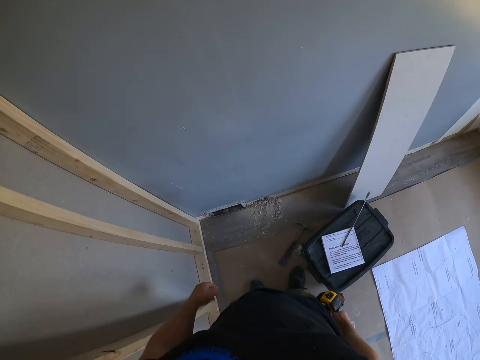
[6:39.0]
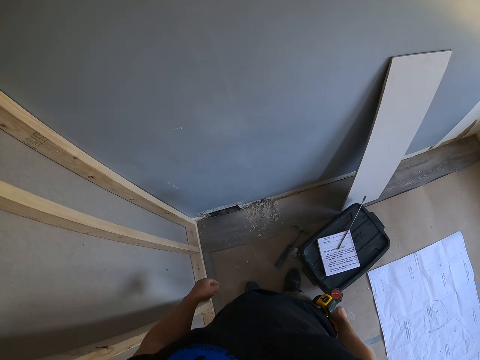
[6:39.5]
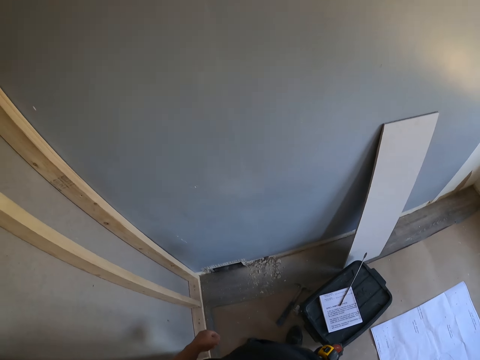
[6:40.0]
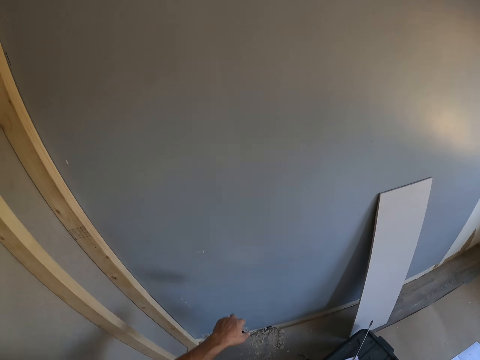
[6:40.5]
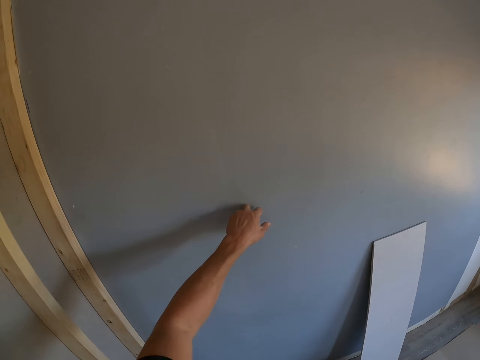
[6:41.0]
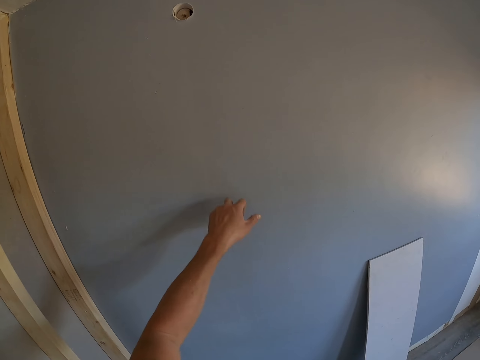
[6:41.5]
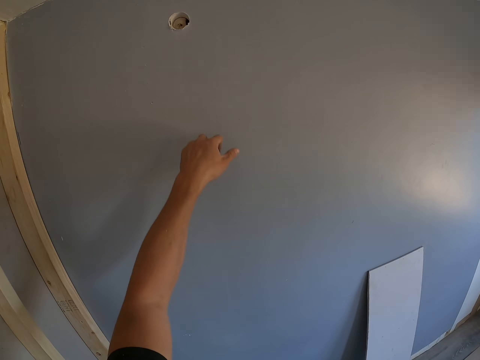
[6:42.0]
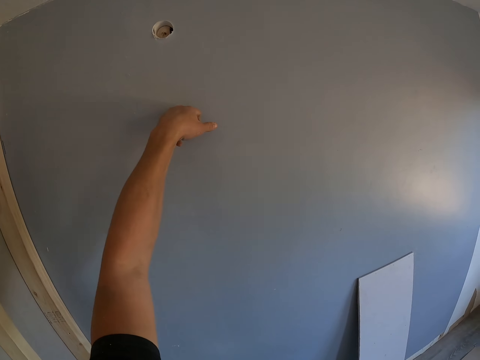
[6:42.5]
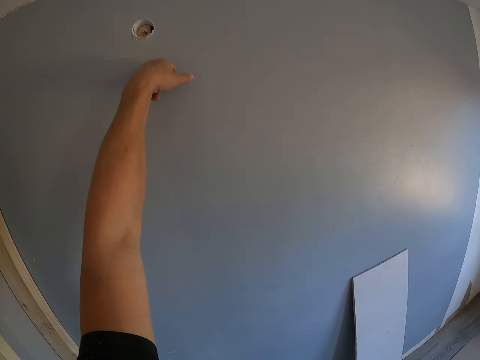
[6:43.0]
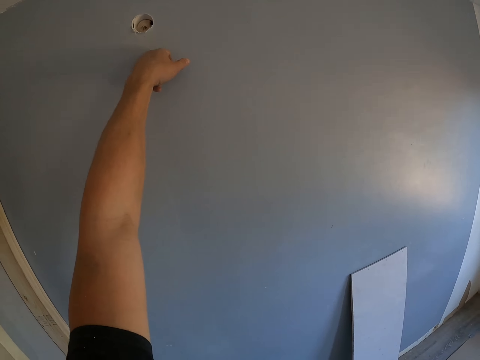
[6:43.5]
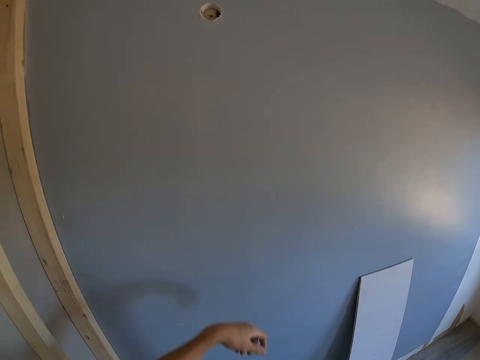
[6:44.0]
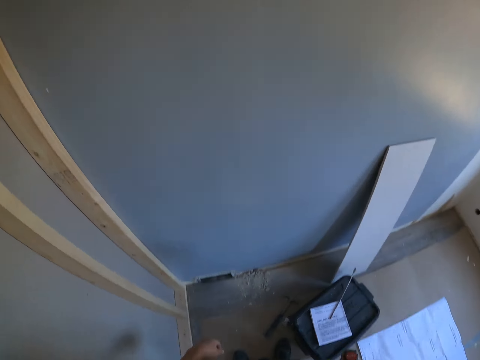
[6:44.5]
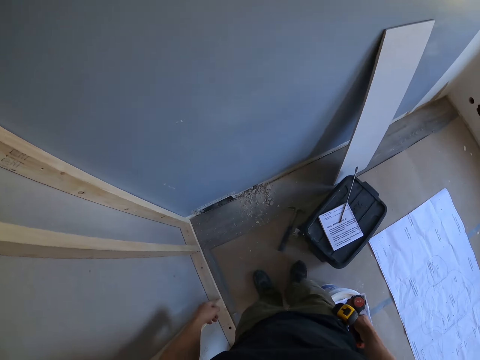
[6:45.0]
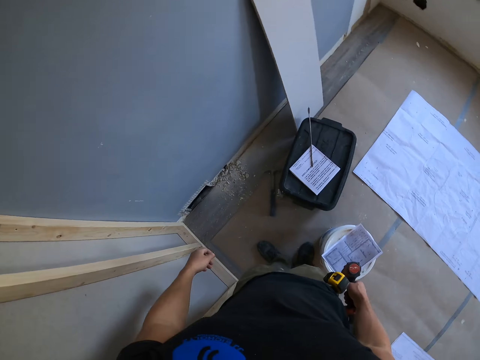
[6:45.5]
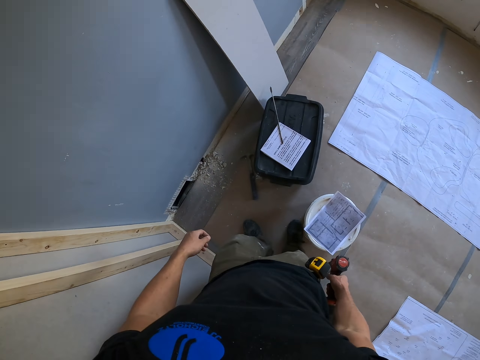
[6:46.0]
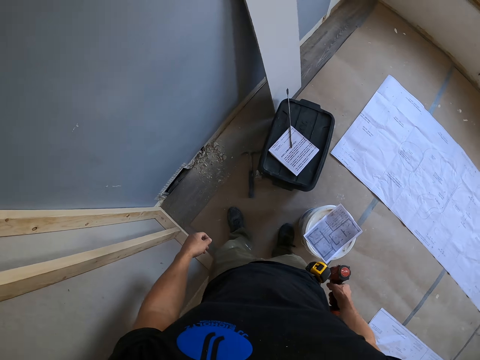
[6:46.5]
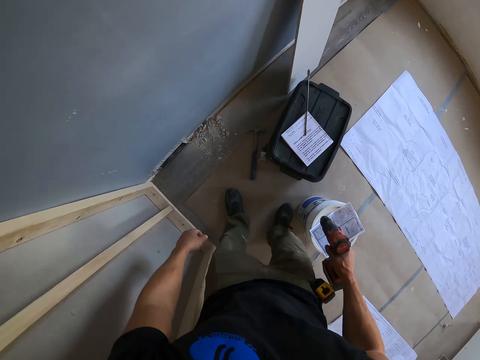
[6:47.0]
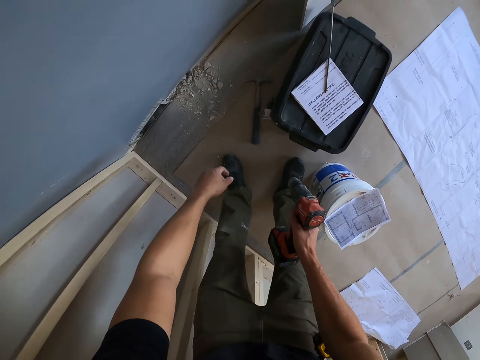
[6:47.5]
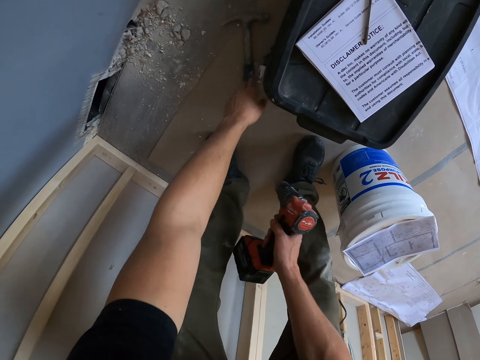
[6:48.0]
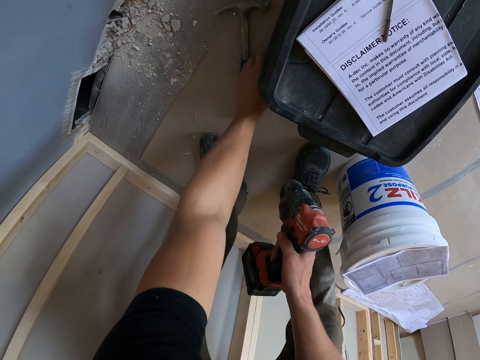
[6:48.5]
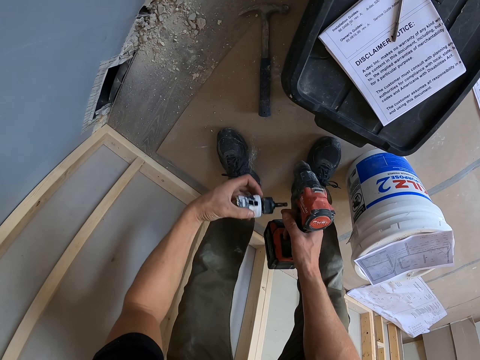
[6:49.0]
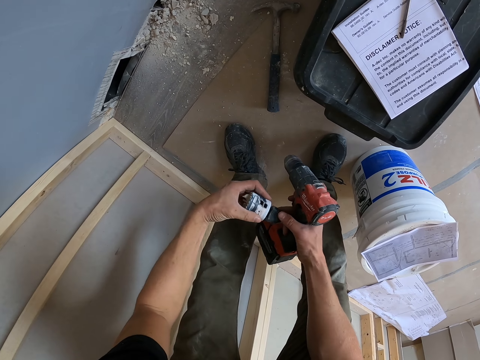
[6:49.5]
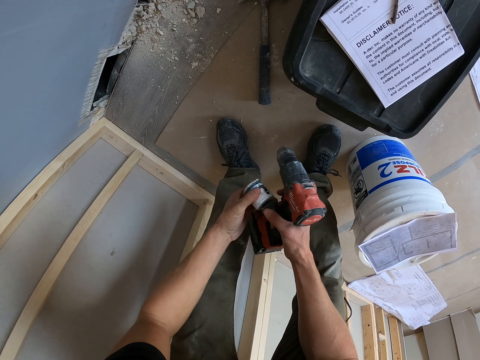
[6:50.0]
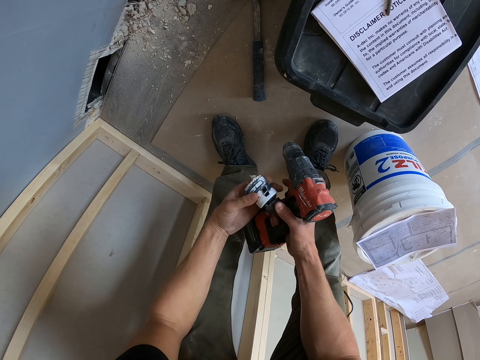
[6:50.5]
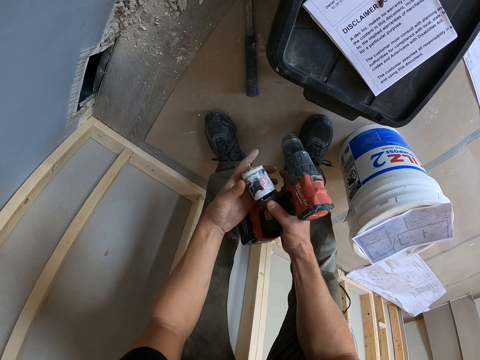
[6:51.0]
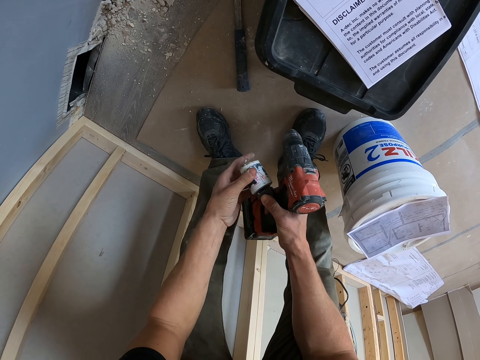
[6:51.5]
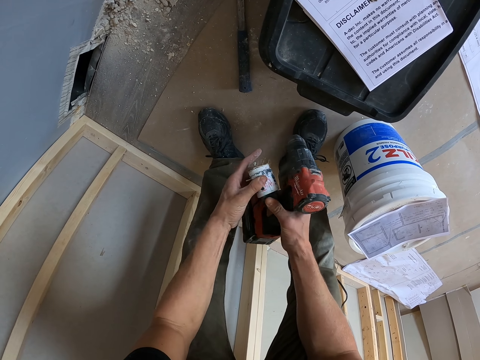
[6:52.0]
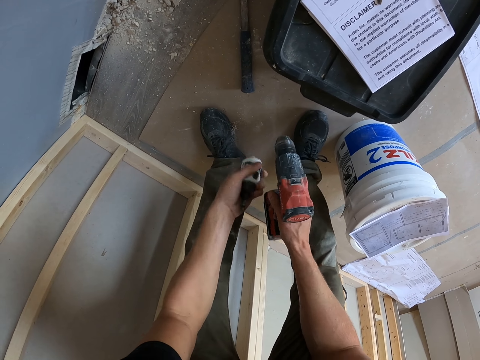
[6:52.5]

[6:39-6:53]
The camera wearer taps on the wall with his hand. He looks down. He picks up a drill chuck from the floor. He opens the drill chuck head.

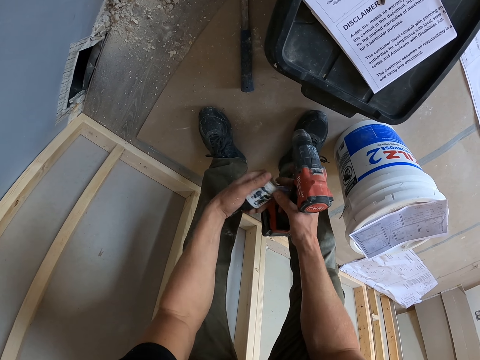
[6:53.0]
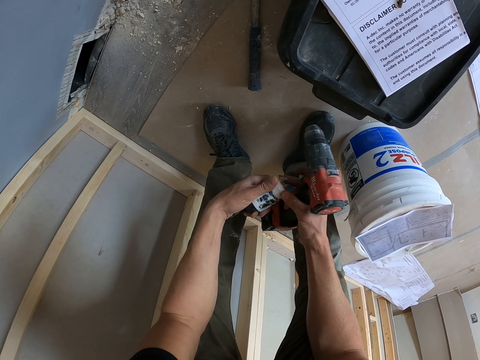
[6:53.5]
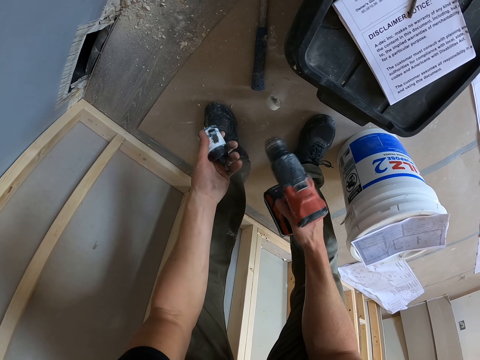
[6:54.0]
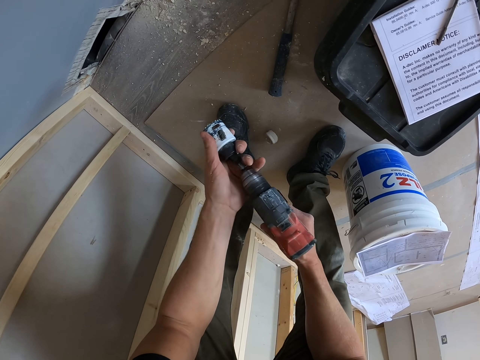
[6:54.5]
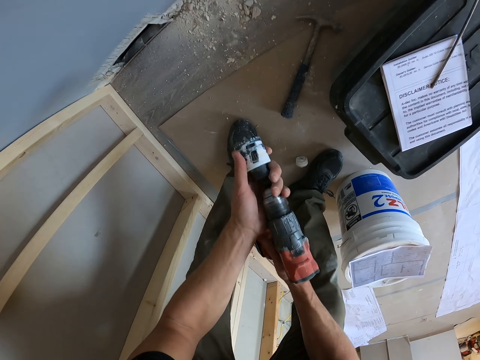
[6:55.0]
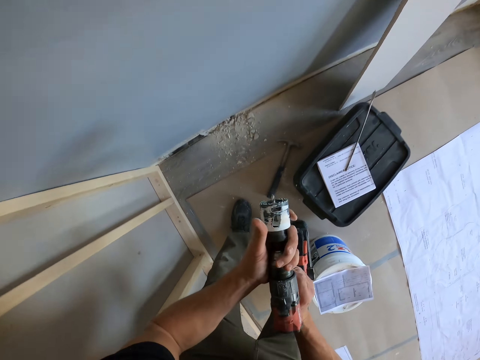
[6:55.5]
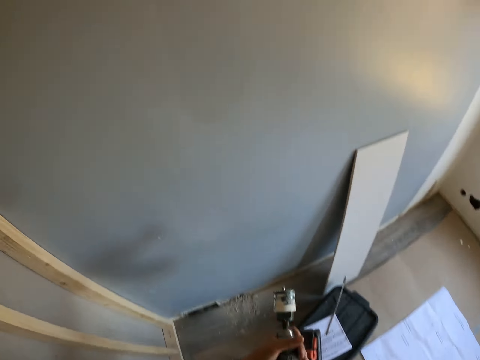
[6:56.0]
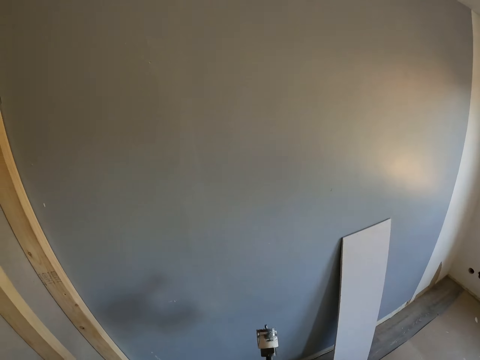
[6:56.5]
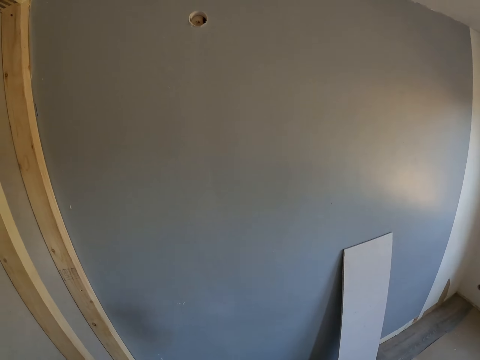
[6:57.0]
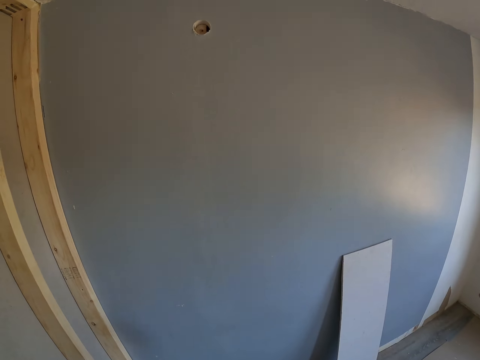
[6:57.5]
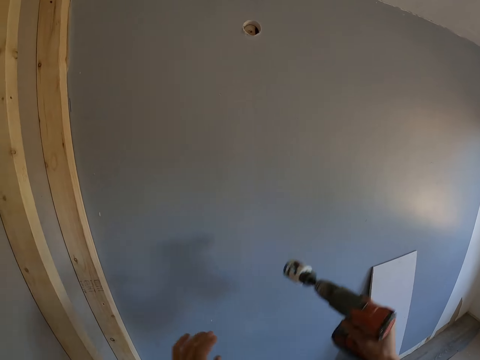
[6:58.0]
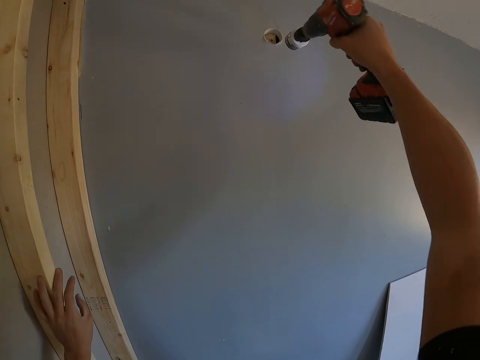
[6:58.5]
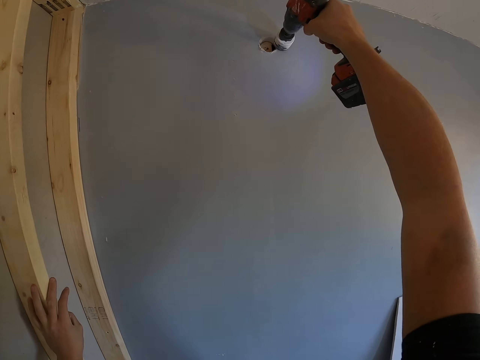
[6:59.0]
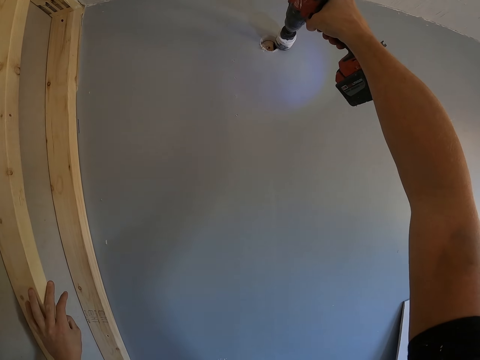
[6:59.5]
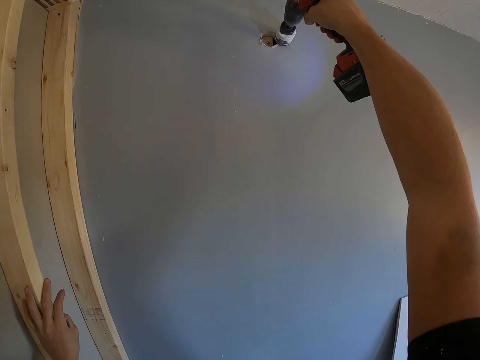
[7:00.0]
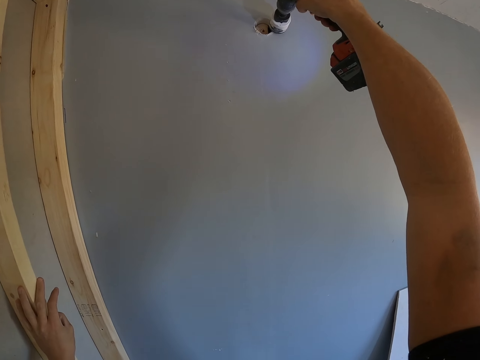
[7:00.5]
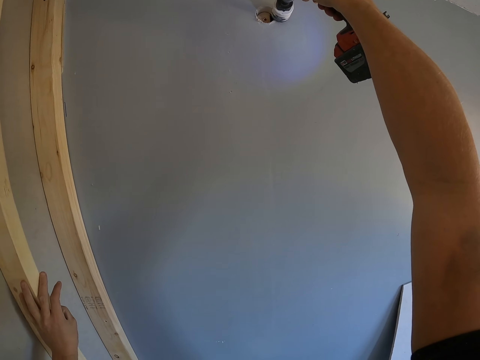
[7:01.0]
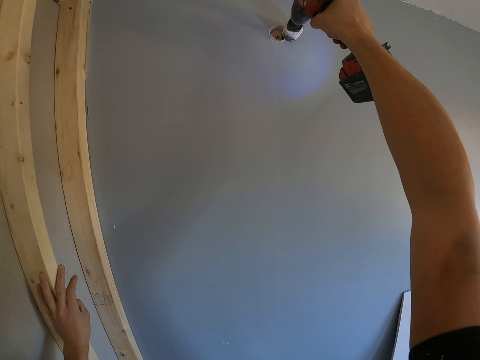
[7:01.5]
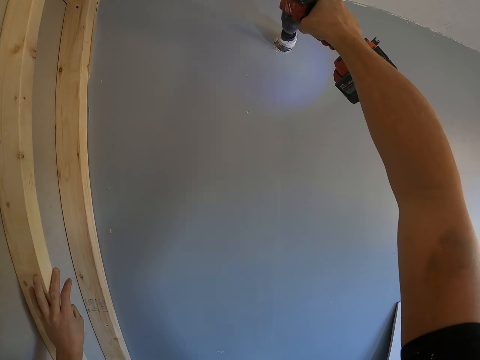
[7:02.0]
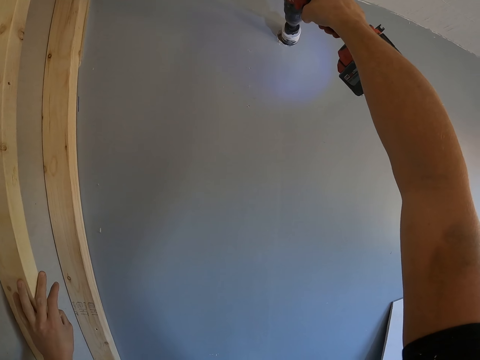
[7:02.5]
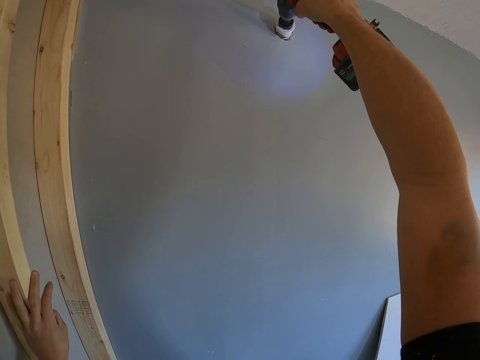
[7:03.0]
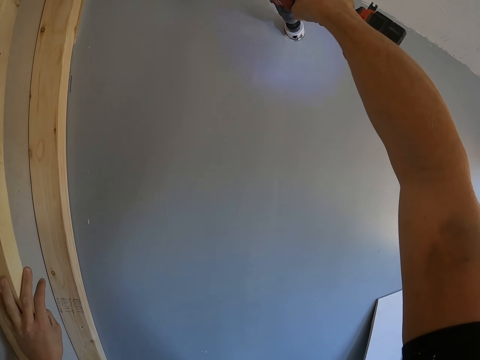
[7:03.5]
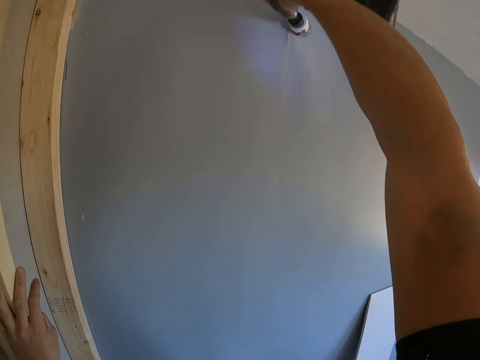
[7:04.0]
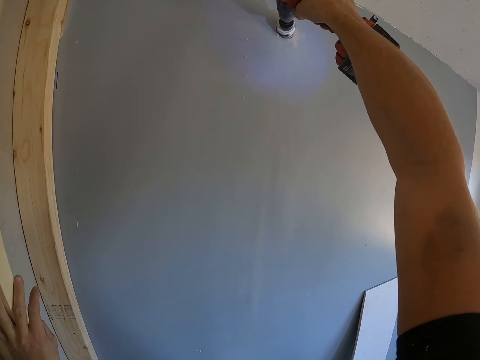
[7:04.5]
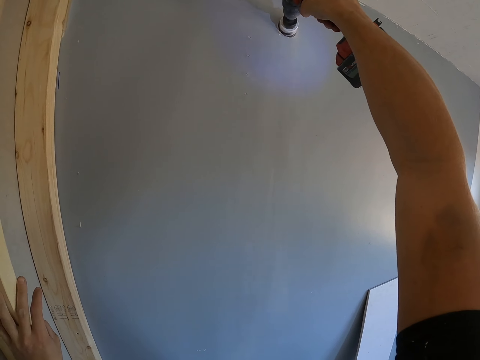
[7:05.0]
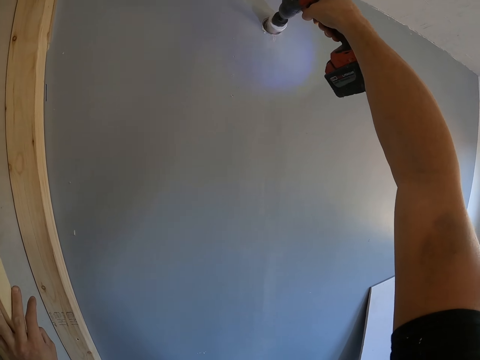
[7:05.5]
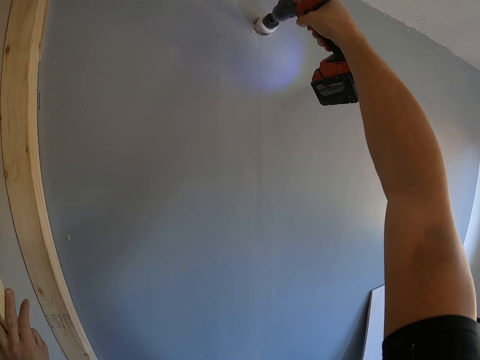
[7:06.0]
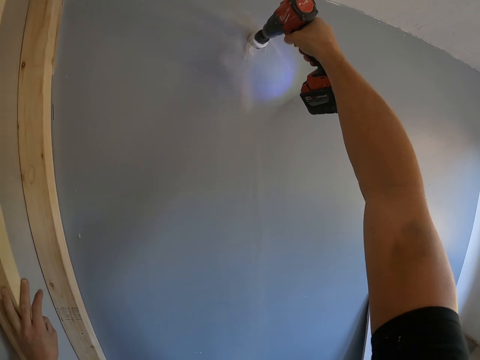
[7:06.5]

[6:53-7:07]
The camera wearer throws the drill chuck head on the floor. They adjust the drill chuck on the hand drill. They drill the wall with the hand drill.
